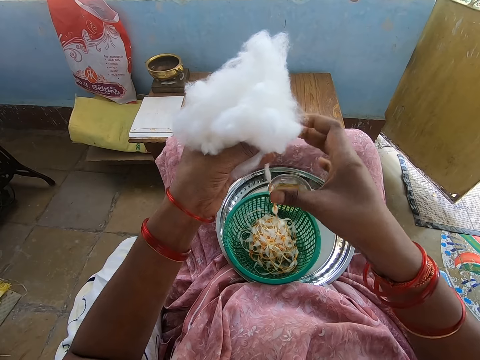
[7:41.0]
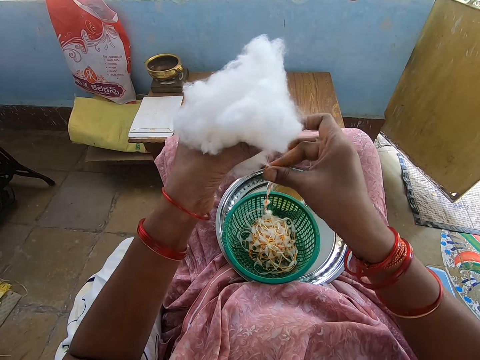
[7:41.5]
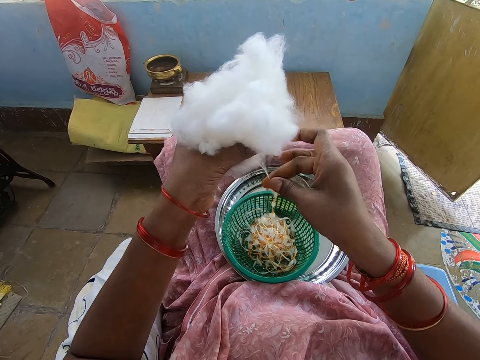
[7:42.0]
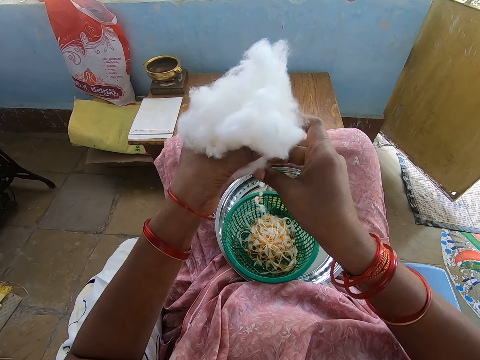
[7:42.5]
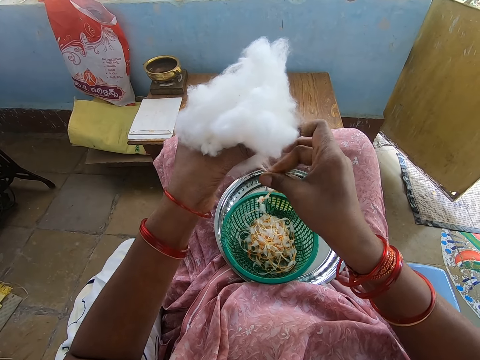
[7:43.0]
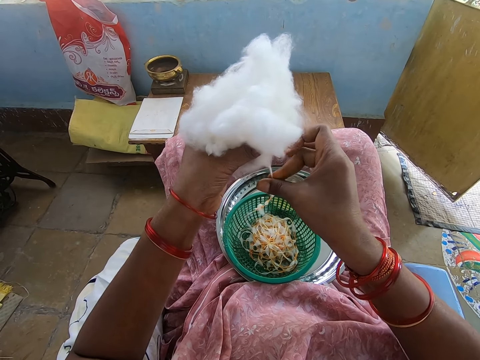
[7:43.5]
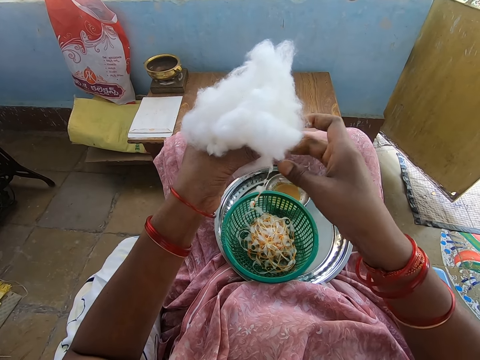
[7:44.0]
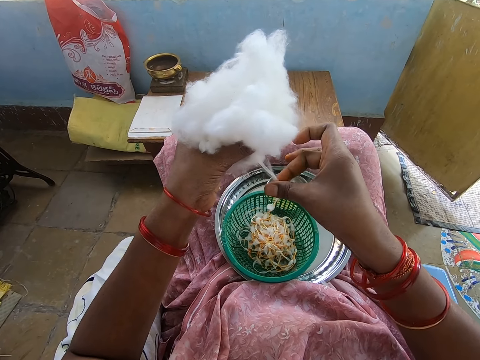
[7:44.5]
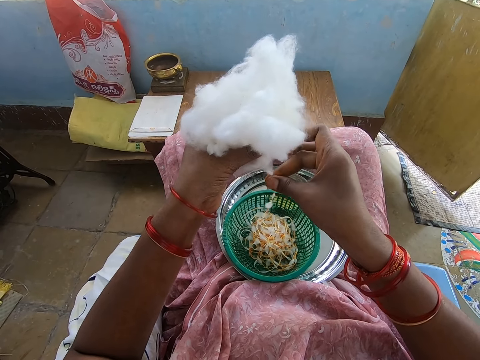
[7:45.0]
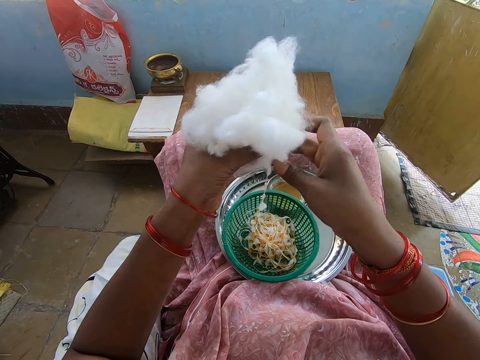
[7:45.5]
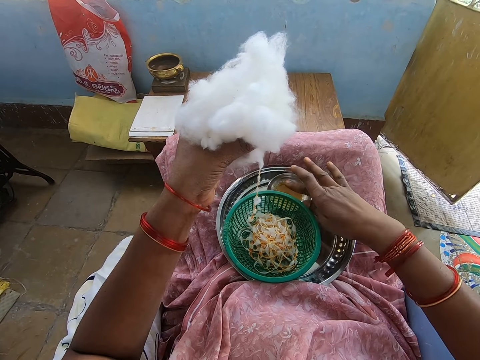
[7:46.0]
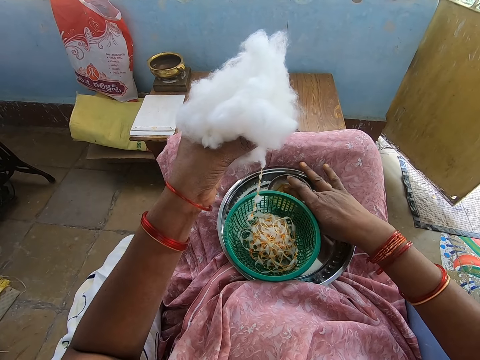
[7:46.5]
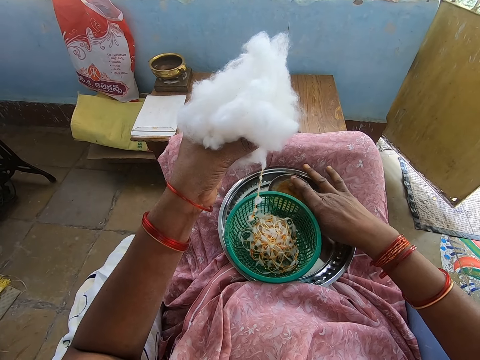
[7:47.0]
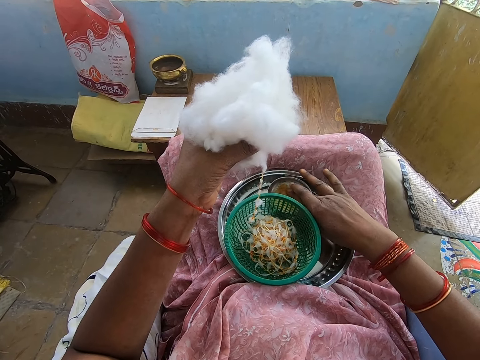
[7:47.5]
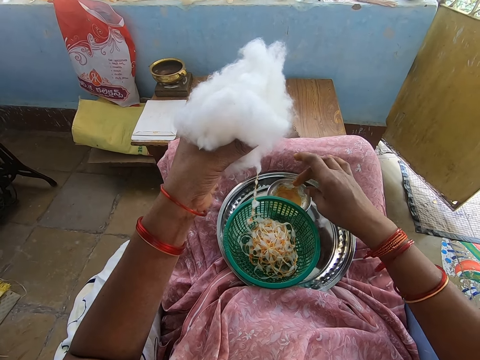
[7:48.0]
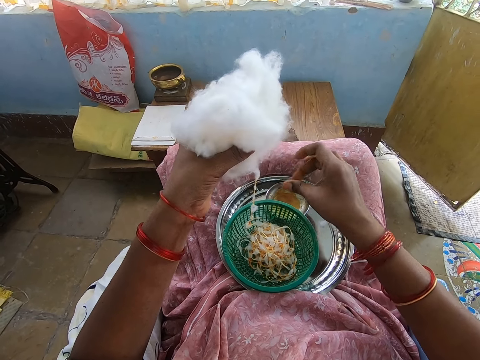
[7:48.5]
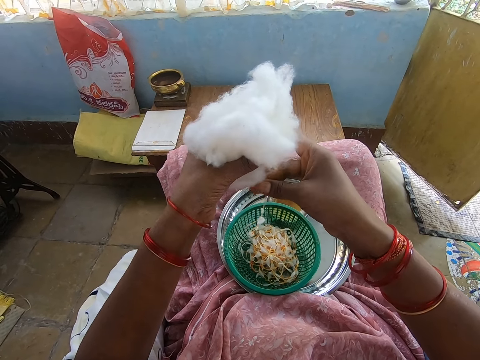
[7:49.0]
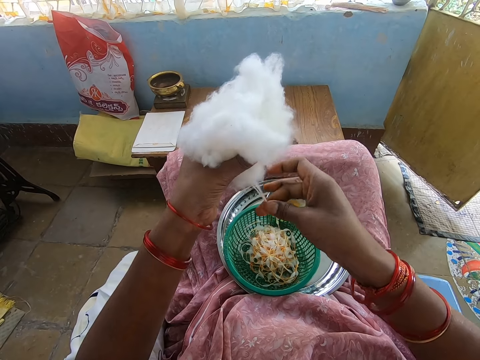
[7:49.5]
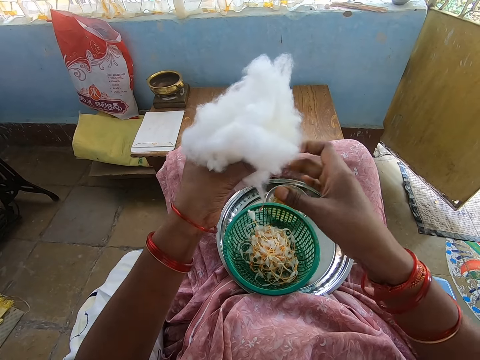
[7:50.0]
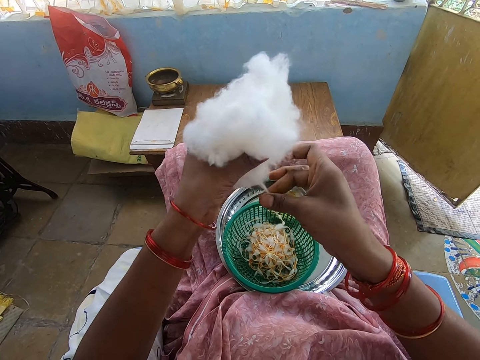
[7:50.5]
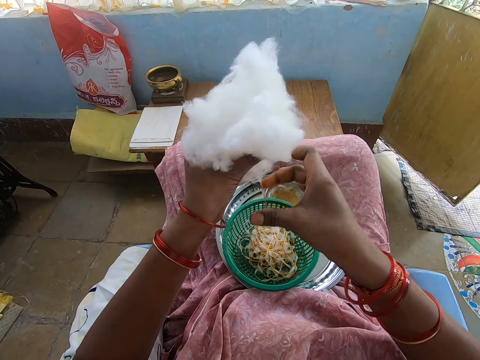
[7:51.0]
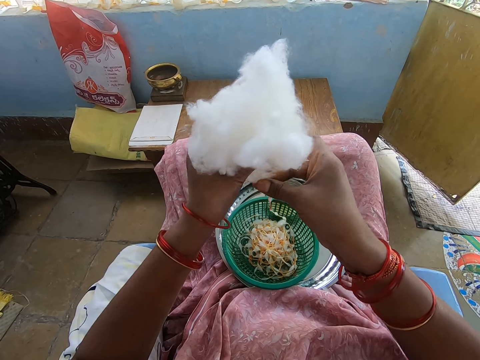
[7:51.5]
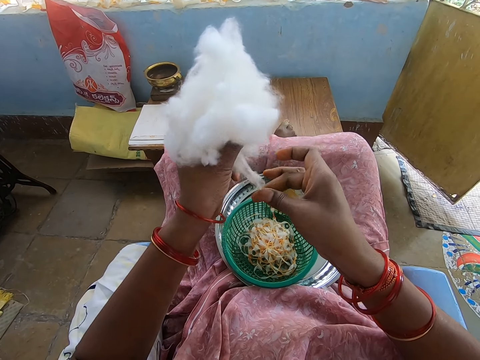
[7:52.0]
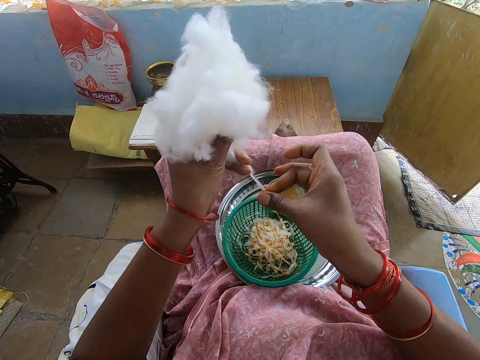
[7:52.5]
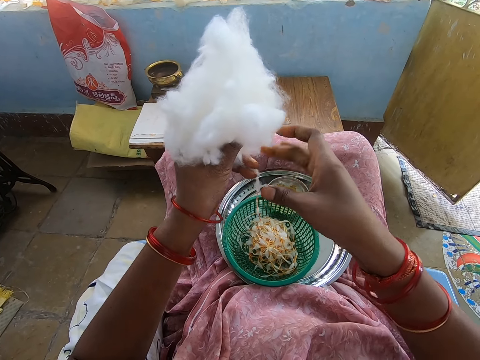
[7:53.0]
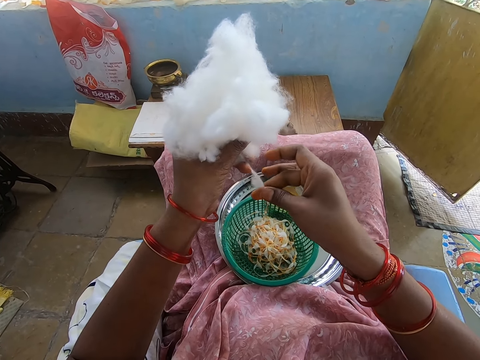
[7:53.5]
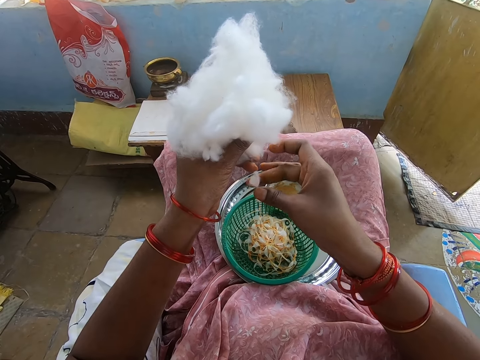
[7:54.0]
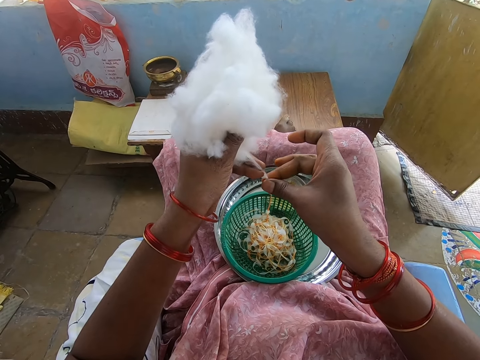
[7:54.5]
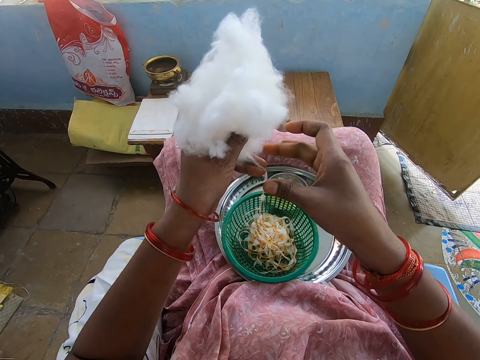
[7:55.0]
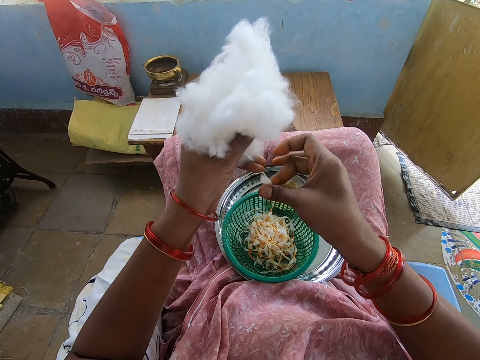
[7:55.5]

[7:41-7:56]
The camera wearer applies oil on her right hand from a bowl in a tray on her lap. She touches something. She rolls cotton with her right hand from the cotton ball in her left hand.

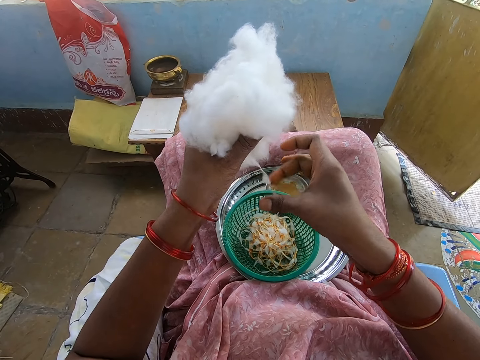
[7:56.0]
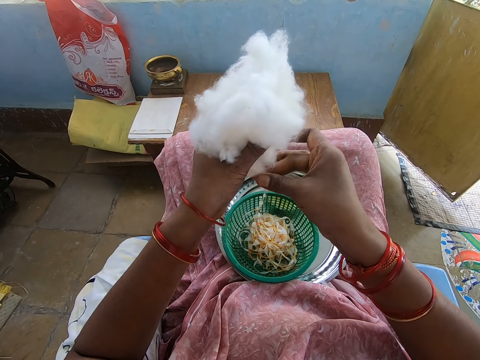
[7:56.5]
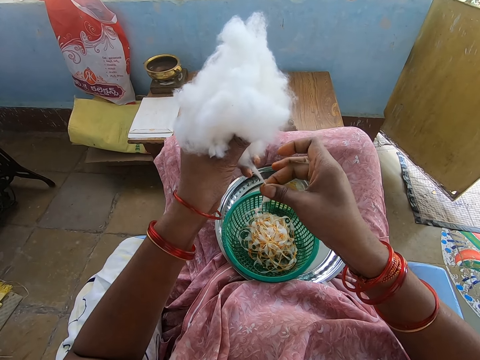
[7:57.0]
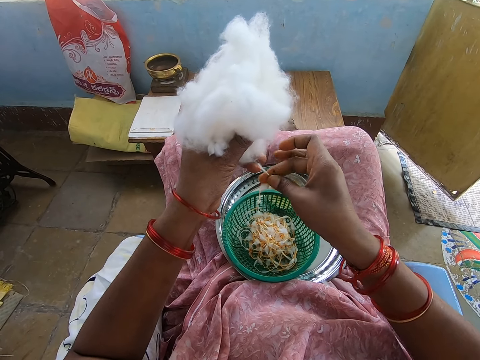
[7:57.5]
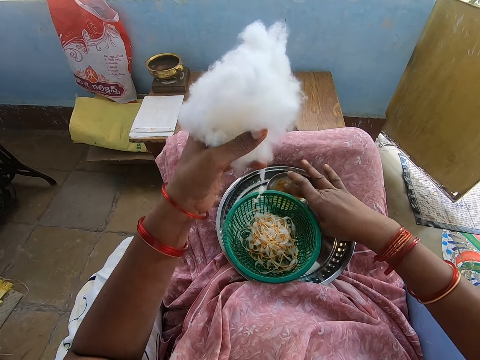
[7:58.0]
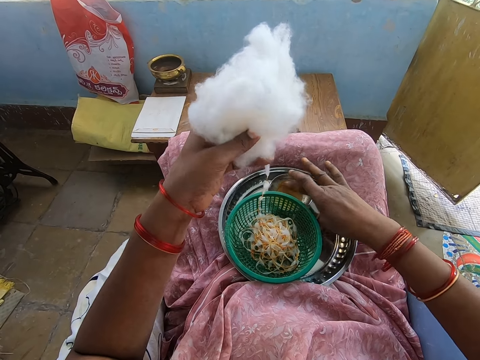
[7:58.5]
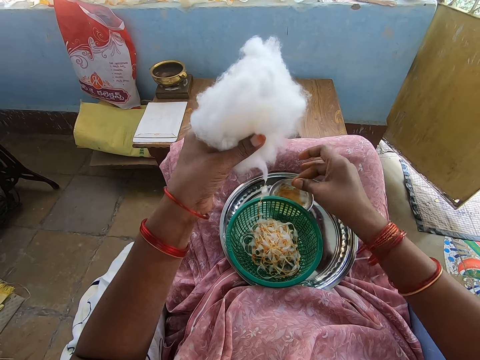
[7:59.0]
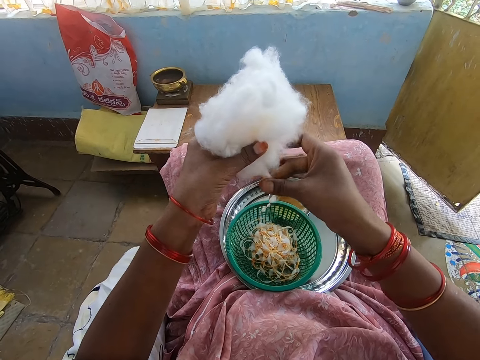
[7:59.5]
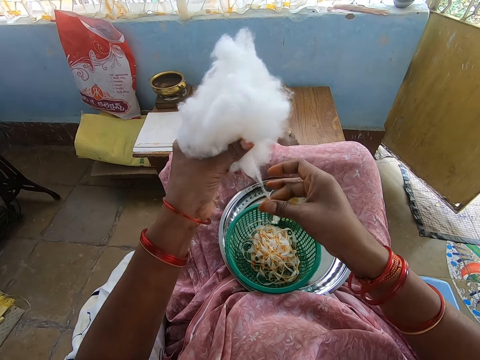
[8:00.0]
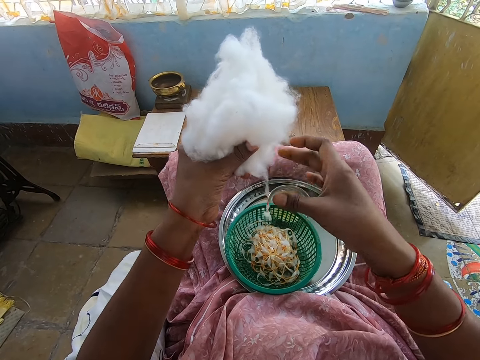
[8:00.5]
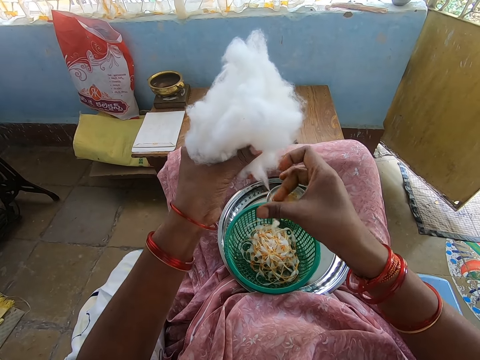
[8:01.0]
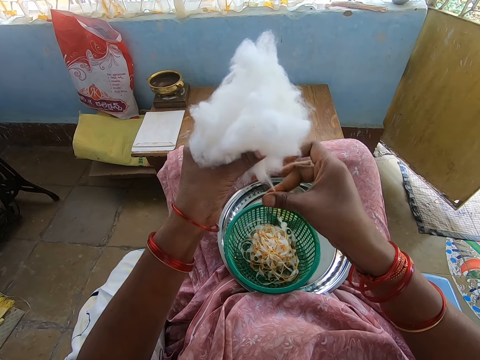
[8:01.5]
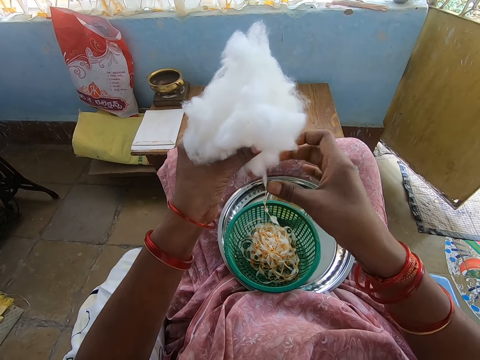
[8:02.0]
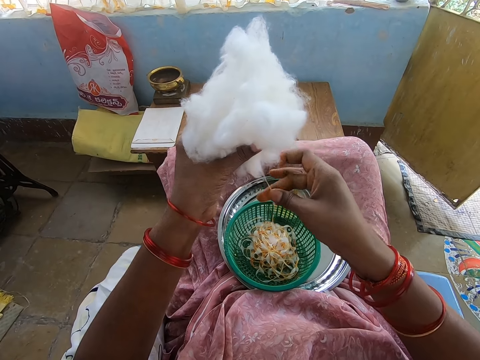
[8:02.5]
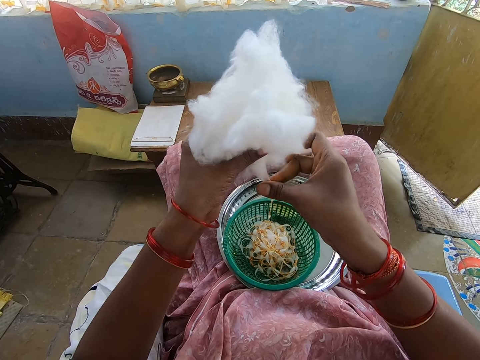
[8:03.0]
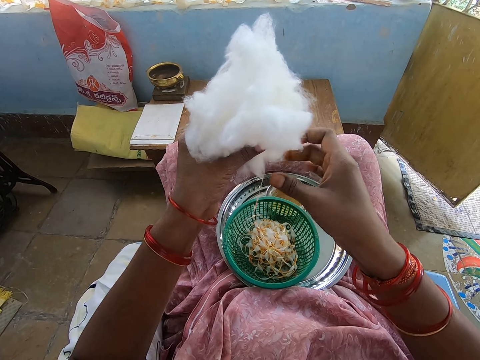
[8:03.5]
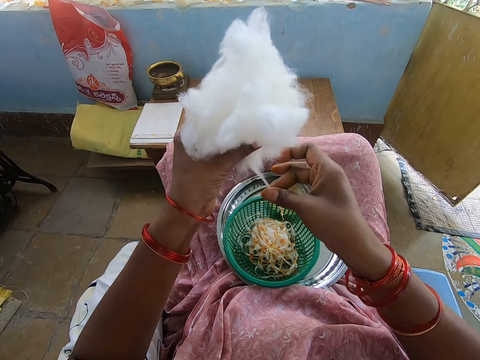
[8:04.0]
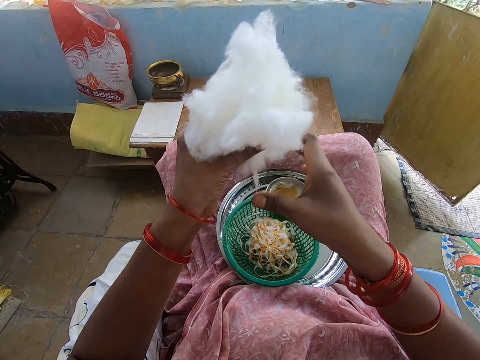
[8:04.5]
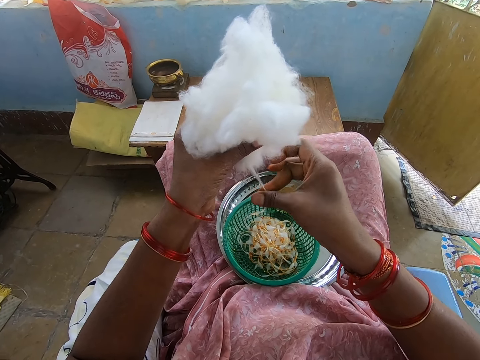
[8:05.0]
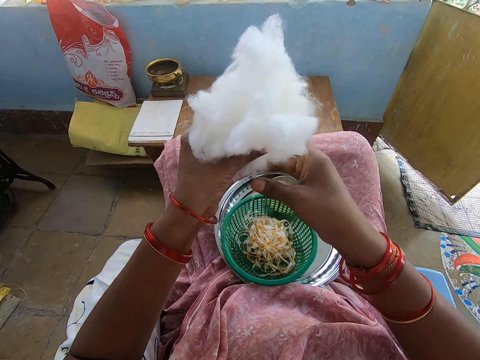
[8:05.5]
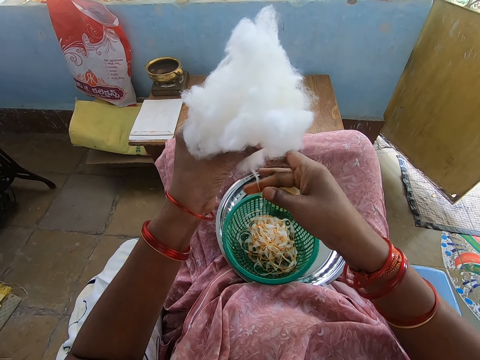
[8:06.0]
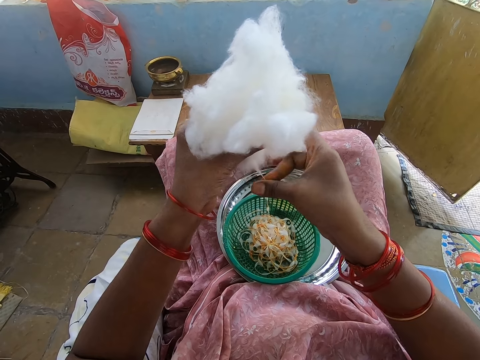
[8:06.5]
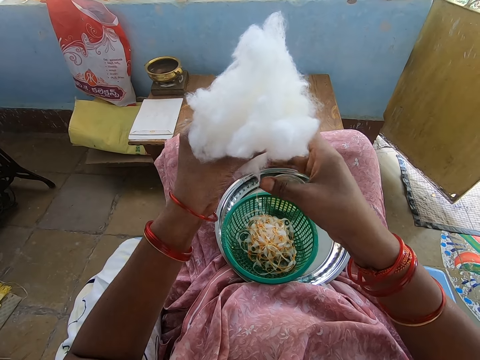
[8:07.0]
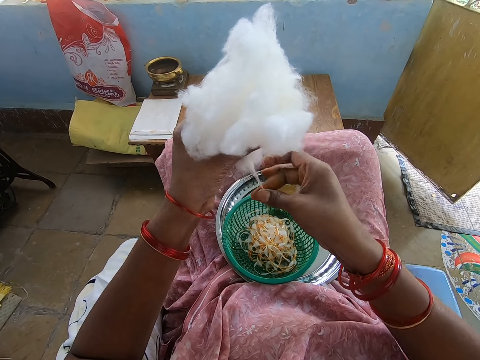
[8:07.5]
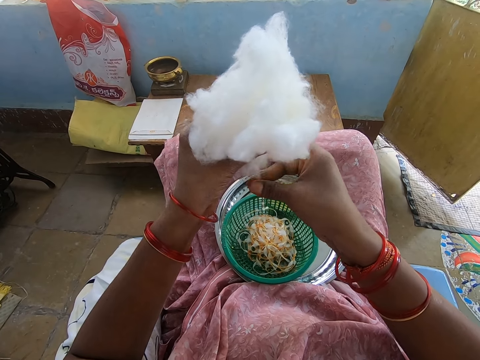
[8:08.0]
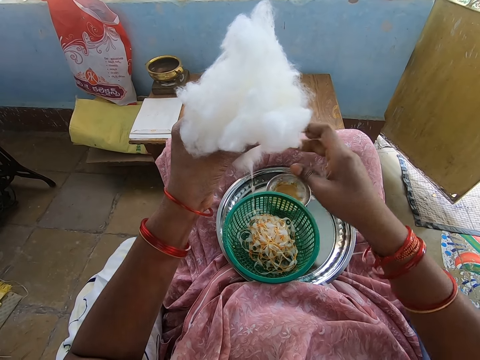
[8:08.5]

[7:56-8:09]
The camera wearer applies oil on her right hand from a bowl in a tray on her lap. She touches something. She rolls cotton with her right hand from the cotton ball in her left hand.
